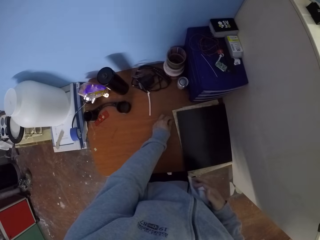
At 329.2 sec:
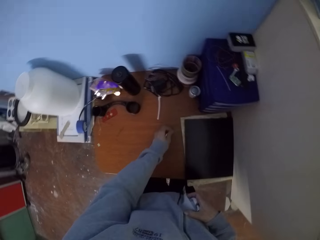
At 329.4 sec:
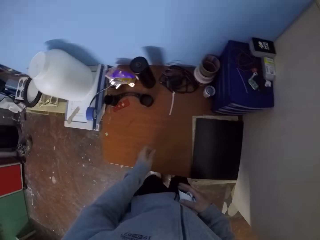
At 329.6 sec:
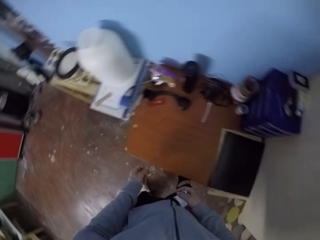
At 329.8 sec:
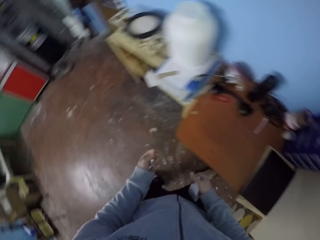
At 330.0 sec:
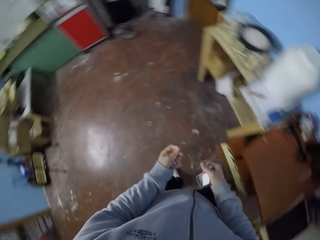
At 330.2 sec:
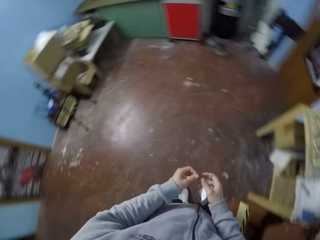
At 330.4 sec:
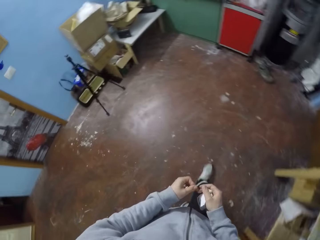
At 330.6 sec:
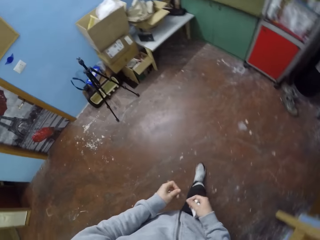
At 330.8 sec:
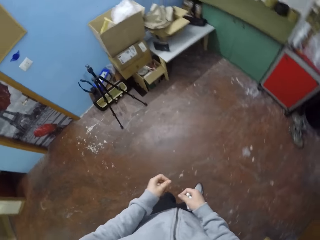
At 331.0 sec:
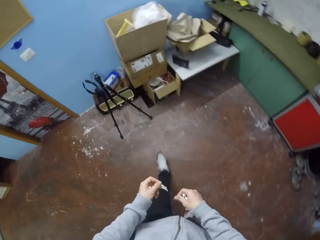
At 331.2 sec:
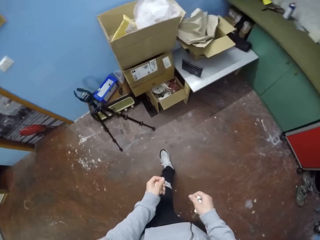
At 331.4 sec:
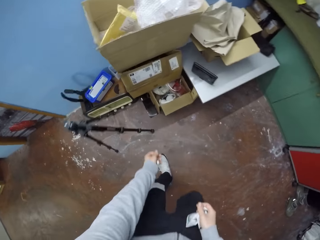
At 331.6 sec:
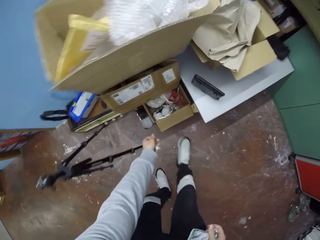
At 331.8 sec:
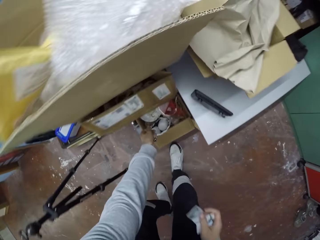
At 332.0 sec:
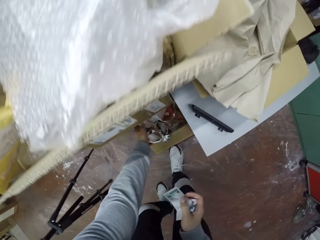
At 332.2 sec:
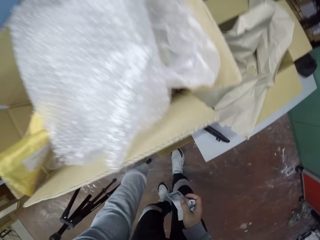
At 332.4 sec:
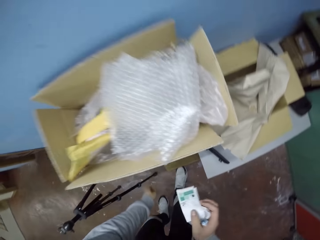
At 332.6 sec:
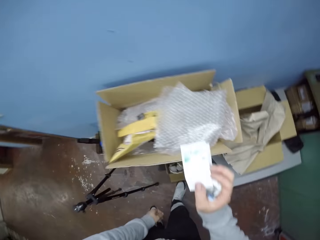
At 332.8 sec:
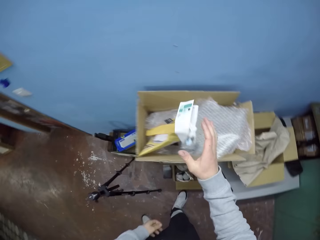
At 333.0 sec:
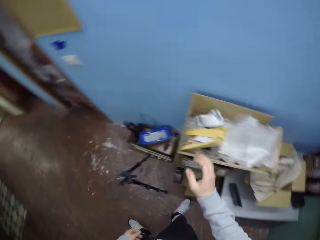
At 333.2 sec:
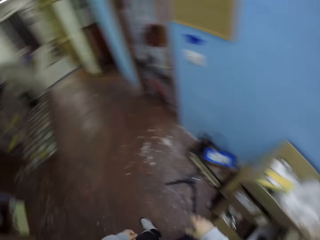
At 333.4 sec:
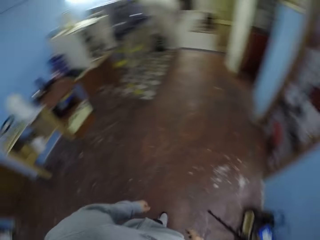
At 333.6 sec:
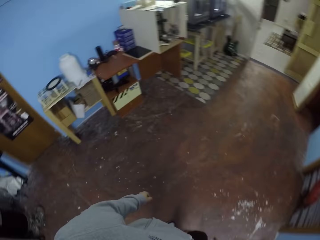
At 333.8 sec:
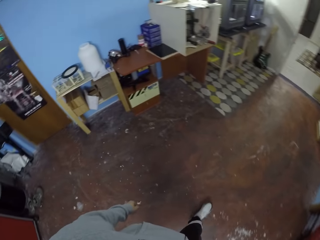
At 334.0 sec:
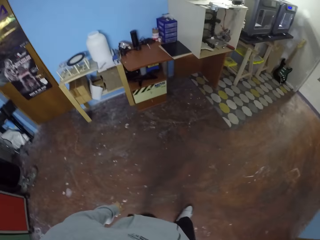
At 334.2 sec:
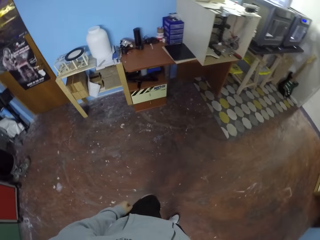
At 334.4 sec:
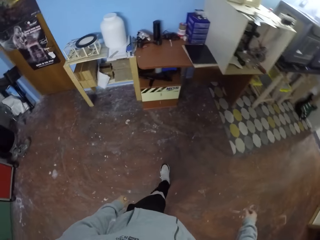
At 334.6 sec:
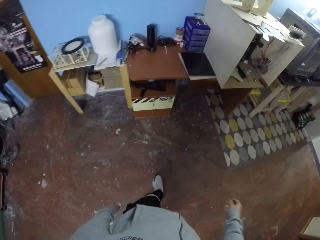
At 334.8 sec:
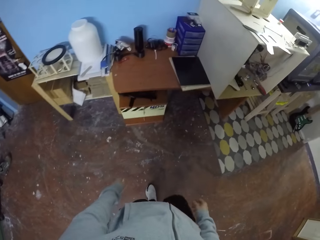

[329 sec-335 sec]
The camera wearer squeezes the paper. He picks something. He moves around. He disposes the dirt in his right hand. He disposes the paper. He moves around.

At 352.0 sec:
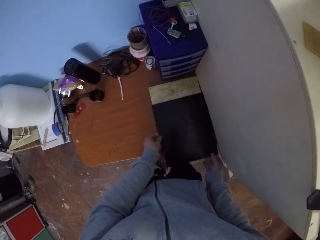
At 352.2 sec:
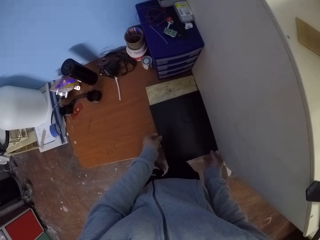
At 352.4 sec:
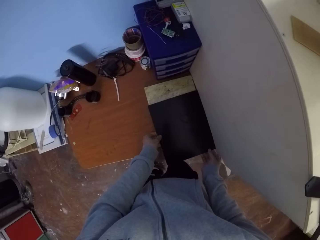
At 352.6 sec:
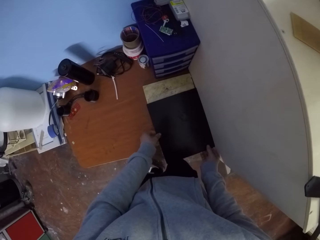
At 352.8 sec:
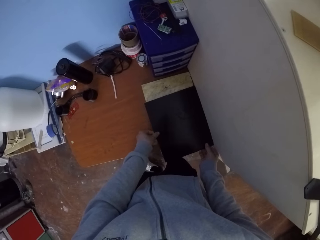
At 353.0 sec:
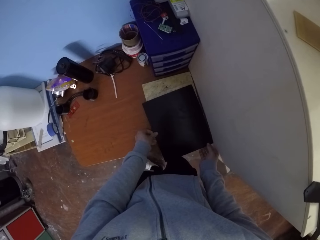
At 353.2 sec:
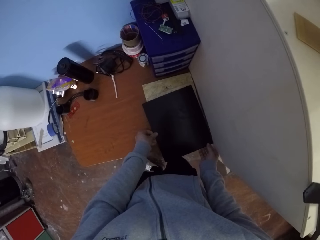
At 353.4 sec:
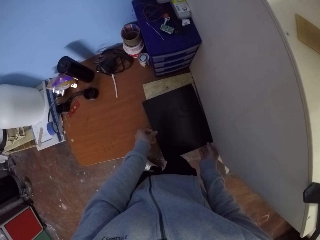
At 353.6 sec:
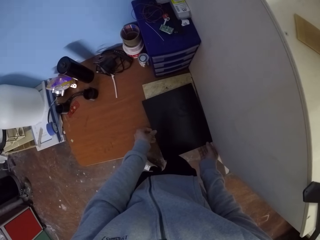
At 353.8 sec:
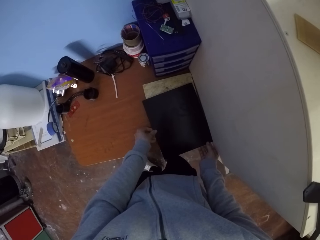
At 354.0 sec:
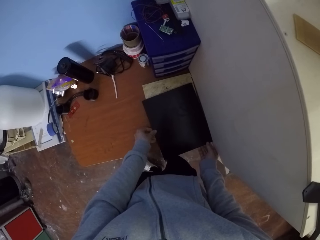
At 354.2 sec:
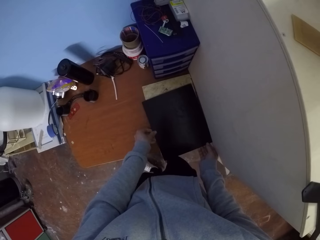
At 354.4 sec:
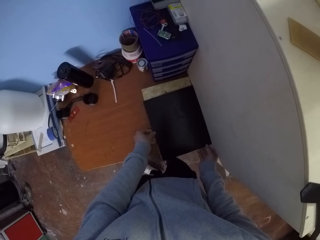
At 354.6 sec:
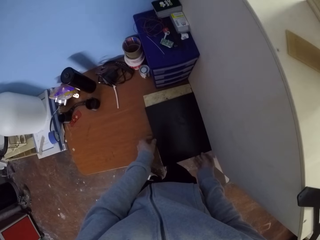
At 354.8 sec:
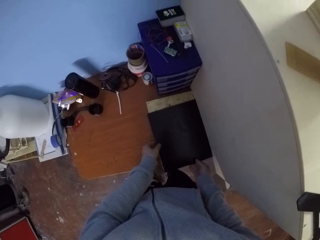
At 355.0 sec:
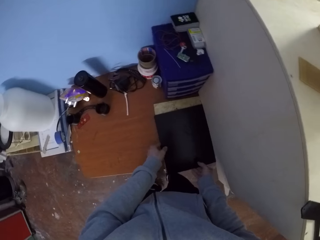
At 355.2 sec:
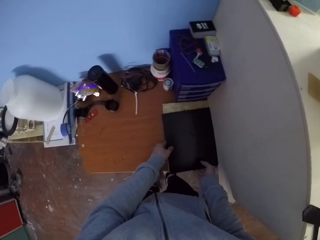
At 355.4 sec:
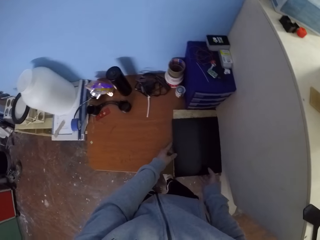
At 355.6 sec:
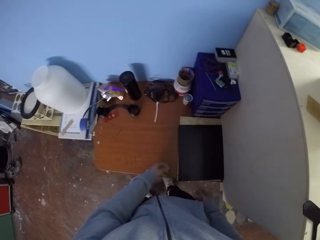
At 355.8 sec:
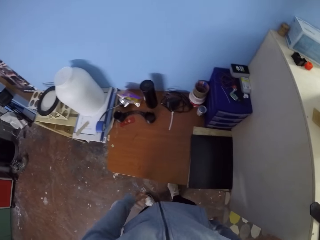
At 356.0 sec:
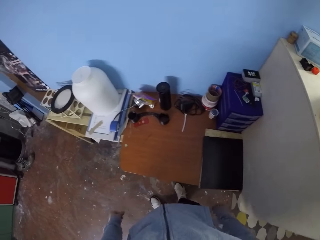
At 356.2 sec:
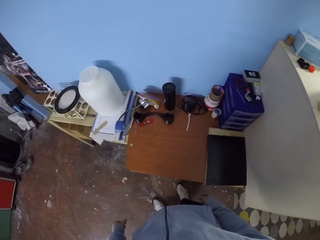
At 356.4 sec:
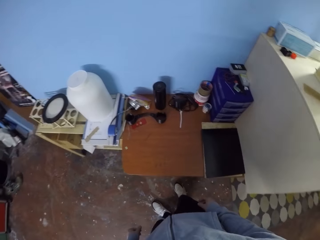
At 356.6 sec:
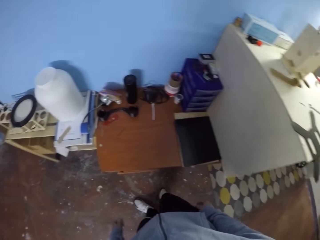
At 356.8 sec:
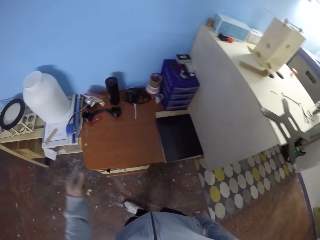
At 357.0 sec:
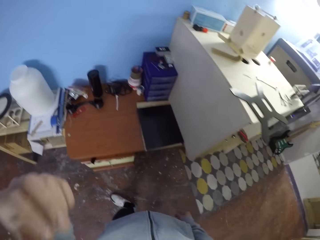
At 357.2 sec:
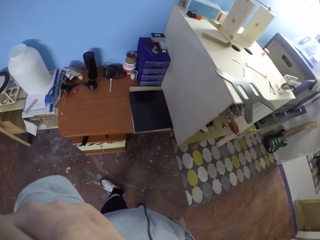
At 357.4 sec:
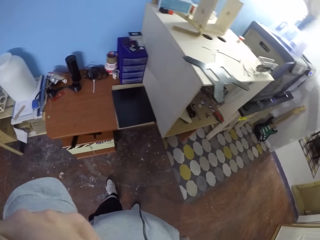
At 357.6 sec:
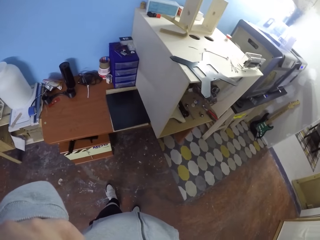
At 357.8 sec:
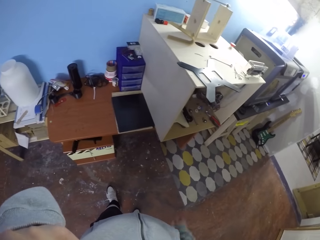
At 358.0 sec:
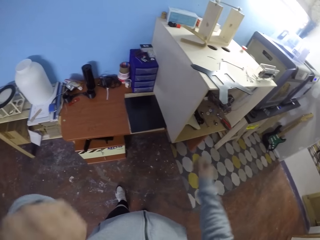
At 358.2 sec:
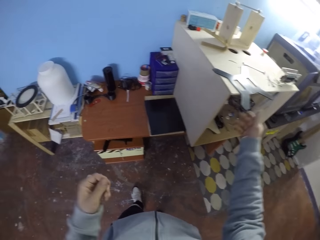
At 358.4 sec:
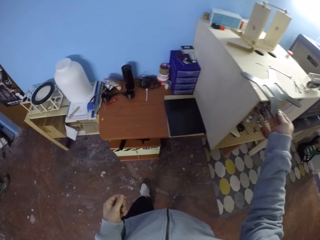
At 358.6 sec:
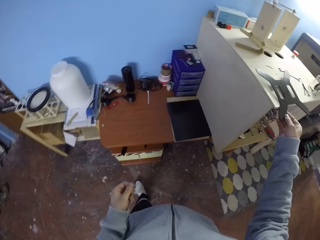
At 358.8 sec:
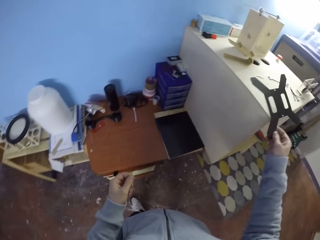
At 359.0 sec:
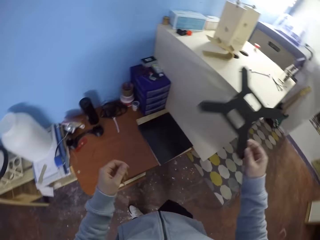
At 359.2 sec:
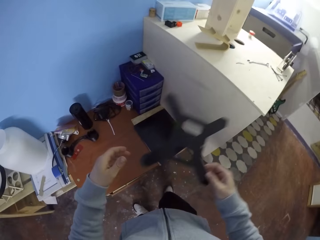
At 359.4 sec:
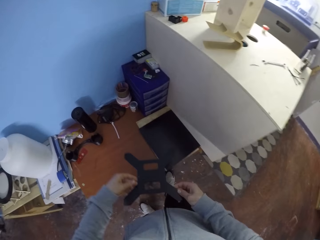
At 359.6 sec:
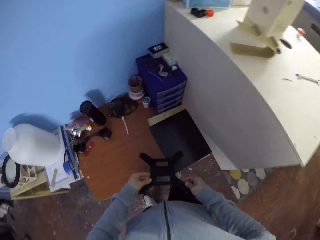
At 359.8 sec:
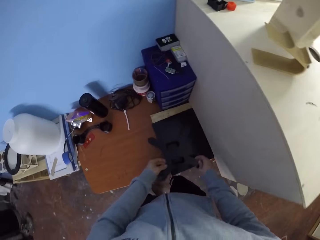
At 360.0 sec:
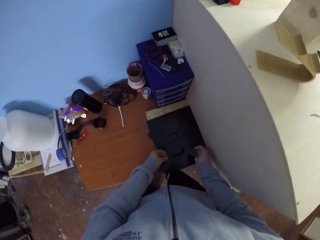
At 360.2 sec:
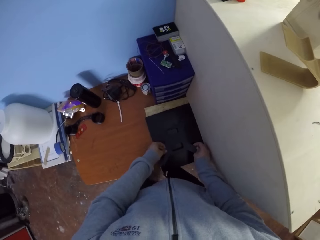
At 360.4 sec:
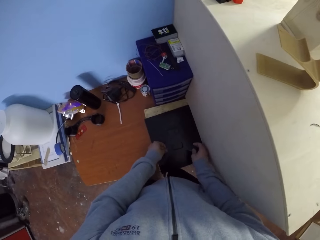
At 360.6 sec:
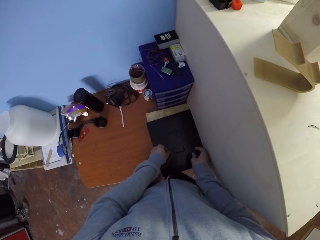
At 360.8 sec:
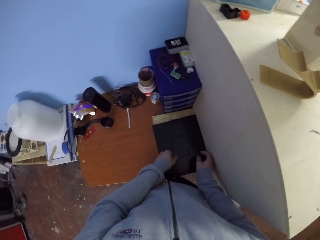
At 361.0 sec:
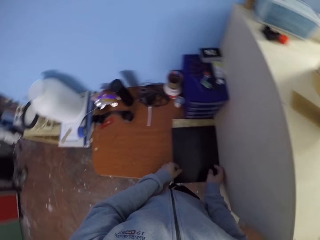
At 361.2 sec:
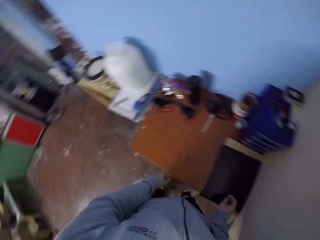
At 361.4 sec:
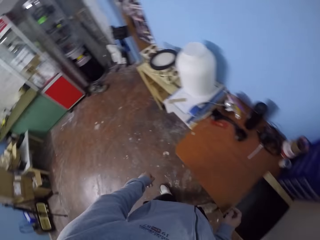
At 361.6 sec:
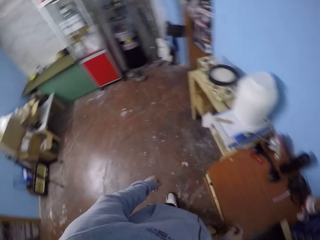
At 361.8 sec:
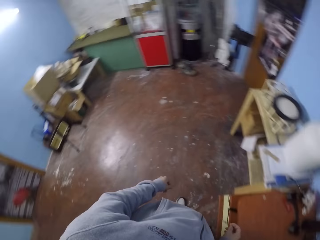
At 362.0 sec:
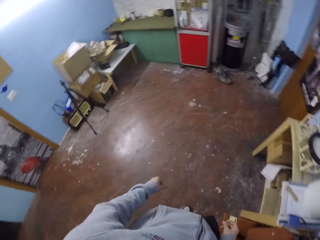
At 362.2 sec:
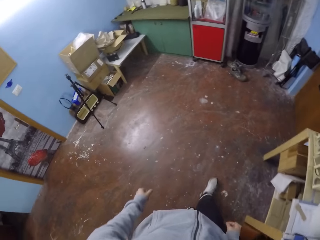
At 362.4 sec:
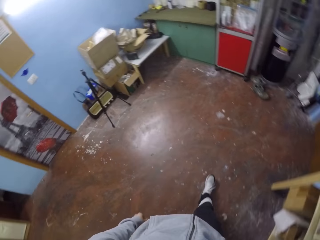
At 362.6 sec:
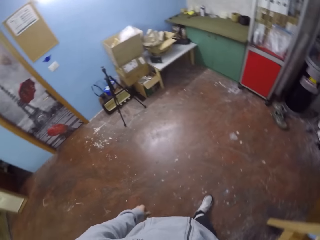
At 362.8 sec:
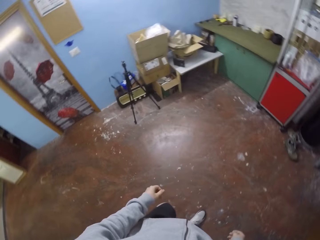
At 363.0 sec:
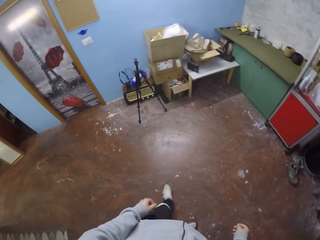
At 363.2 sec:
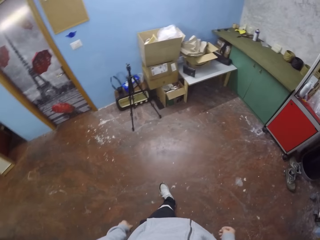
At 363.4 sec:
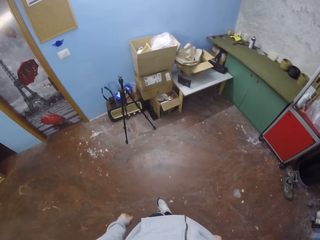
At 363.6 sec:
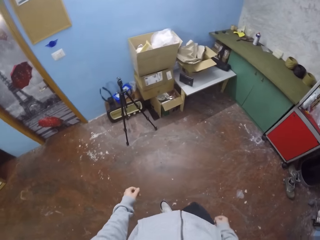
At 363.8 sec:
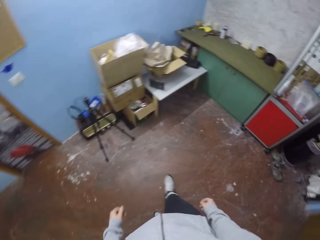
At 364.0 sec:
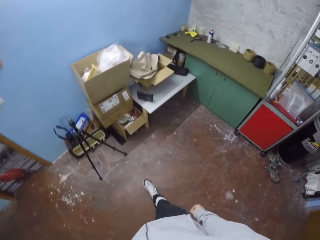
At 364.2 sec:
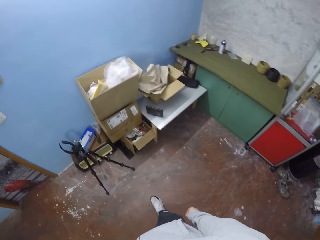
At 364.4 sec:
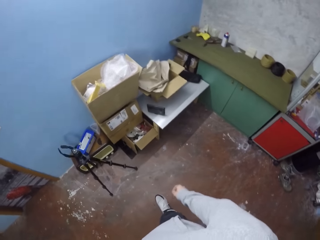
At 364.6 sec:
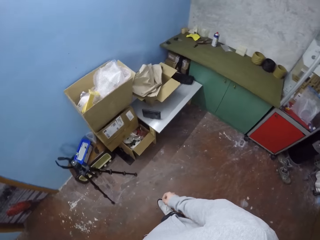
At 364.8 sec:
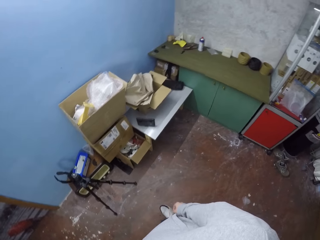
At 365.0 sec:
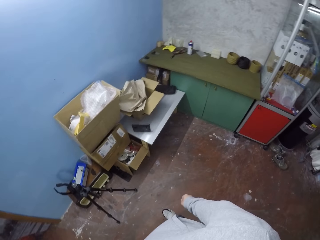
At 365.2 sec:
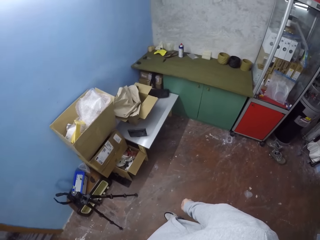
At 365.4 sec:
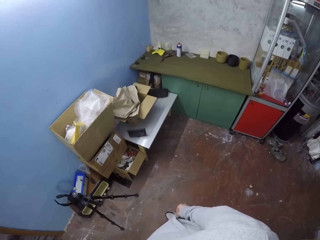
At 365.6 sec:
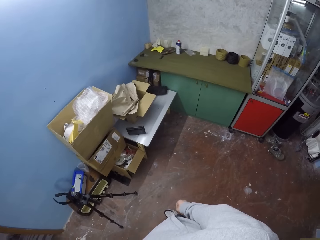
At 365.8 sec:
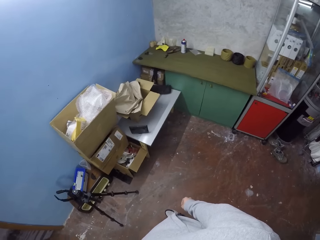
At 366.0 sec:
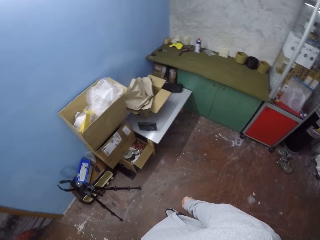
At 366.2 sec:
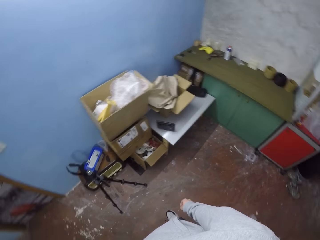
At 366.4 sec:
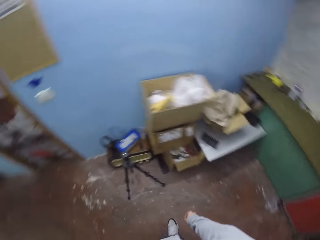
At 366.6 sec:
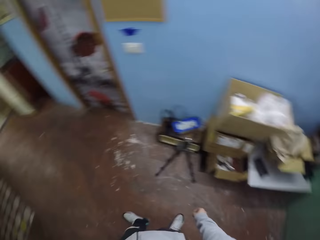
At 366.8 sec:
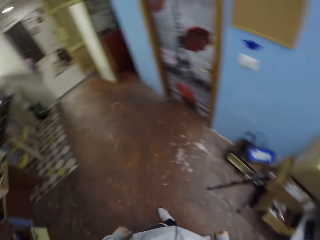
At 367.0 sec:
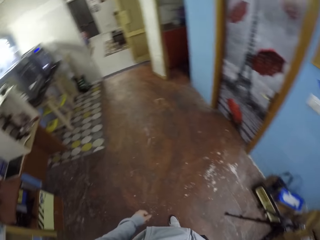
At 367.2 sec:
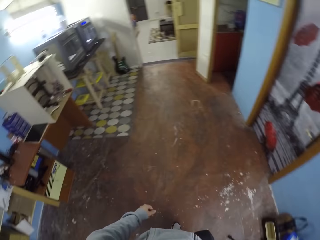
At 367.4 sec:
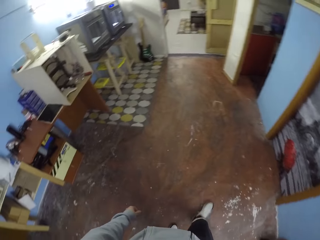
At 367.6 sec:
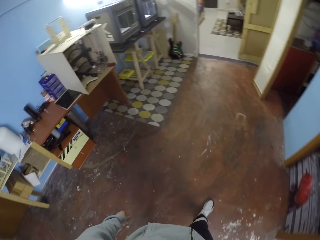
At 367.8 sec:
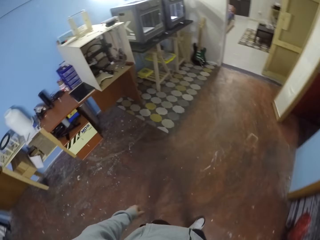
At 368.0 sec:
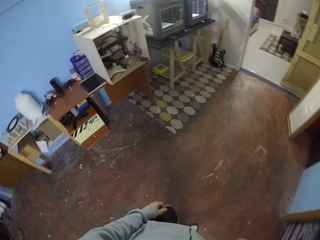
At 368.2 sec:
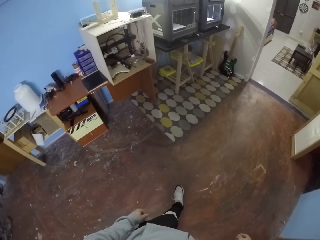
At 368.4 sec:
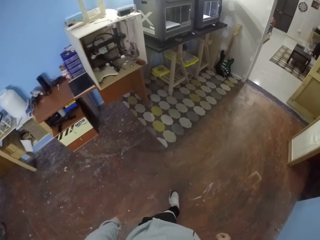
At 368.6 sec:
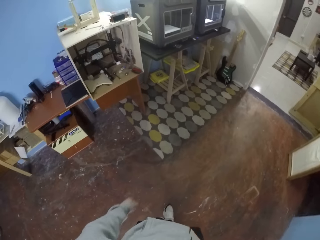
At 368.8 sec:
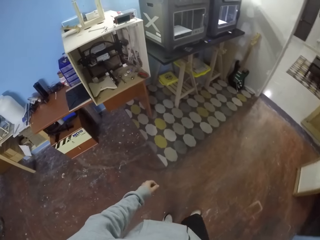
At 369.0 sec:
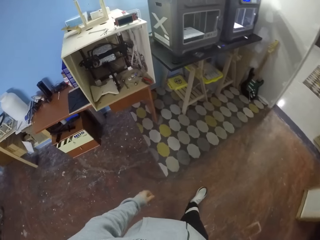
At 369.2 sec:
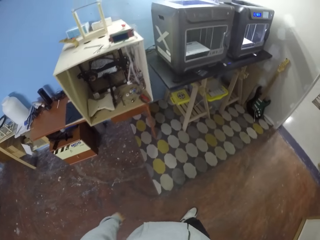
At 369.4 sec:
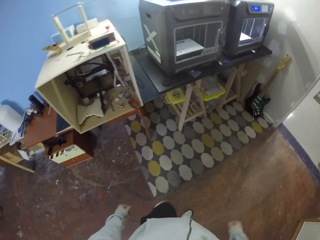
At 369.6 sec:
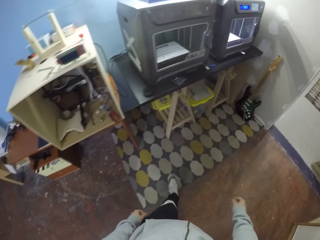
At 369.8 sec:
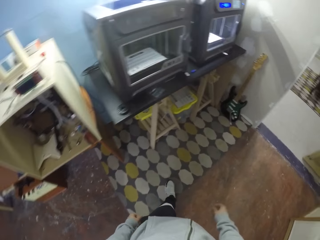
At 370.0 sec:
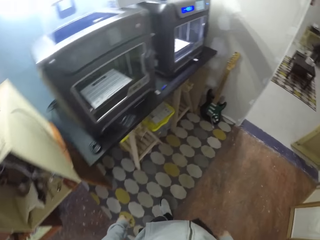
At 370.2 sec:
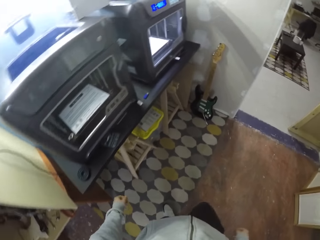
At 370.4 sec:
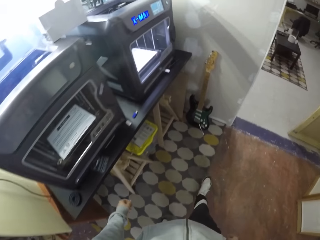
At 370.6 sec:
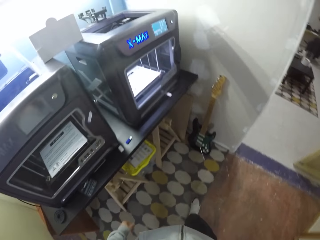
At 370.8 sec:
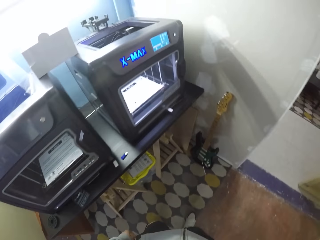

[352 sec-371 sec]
The camera wearer adjusts a board. He adjusts the board again. He moves boards. He moves back. He lifts a hand. He picks a climb from the safe with his right hand. He holds something. He drops the climb in his right hand on the file. He walks around. He looks around. He walks around.
